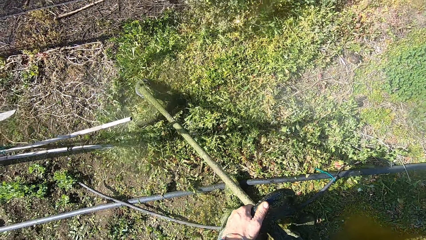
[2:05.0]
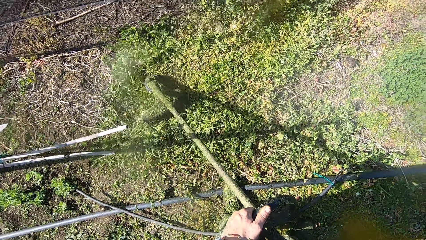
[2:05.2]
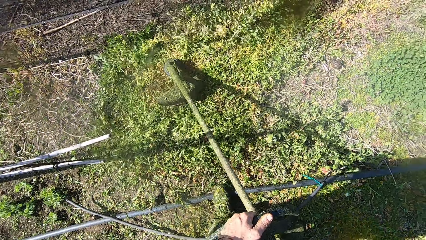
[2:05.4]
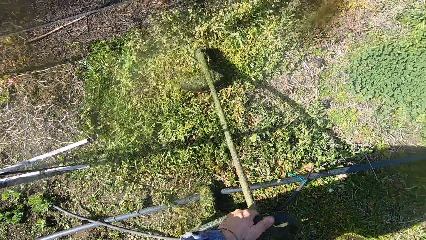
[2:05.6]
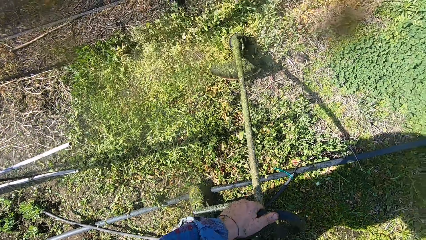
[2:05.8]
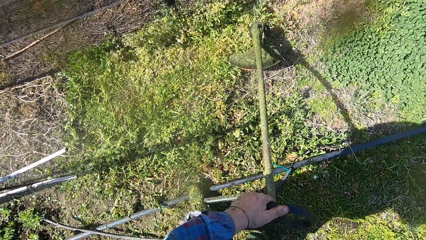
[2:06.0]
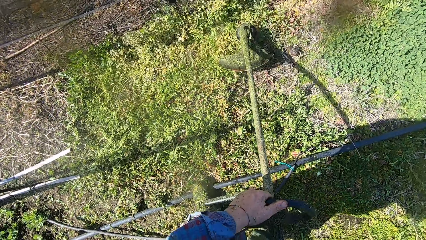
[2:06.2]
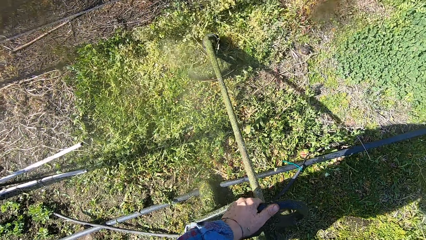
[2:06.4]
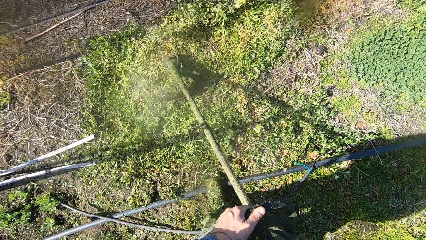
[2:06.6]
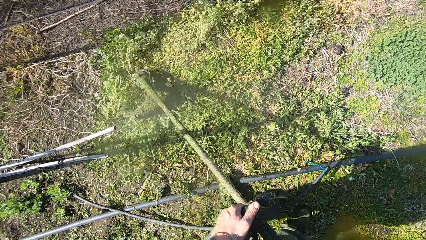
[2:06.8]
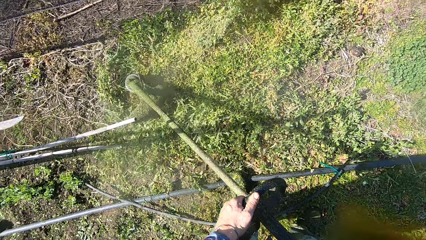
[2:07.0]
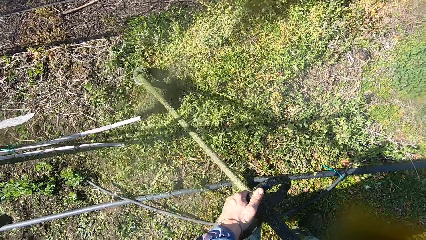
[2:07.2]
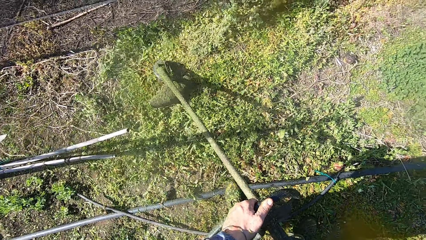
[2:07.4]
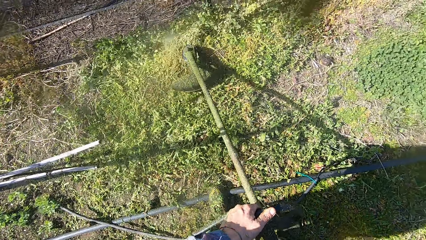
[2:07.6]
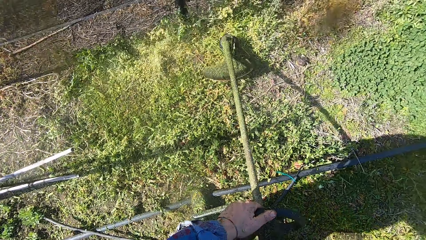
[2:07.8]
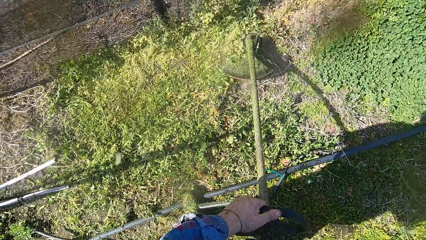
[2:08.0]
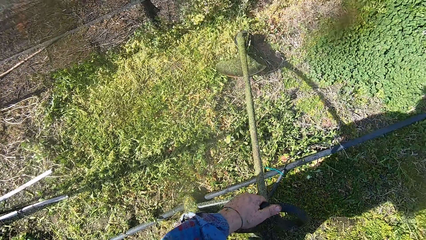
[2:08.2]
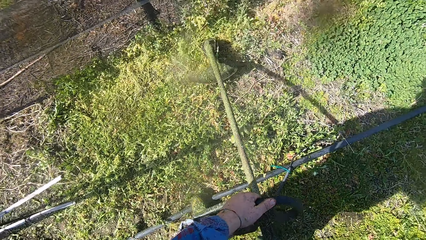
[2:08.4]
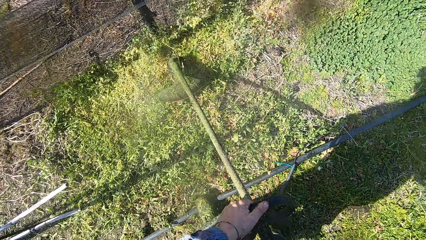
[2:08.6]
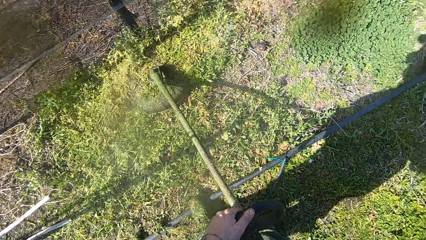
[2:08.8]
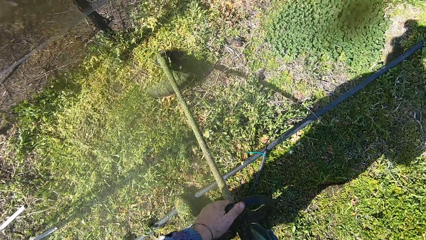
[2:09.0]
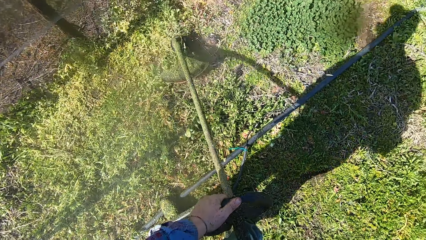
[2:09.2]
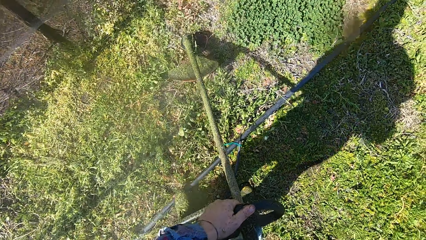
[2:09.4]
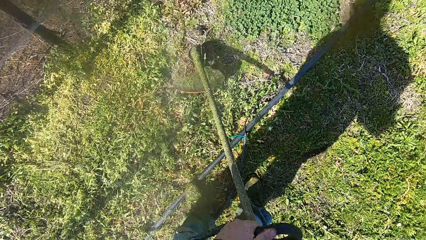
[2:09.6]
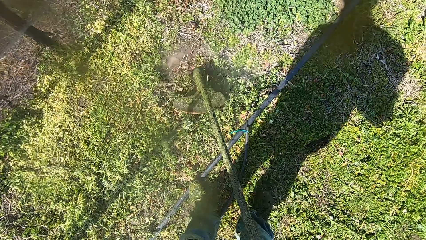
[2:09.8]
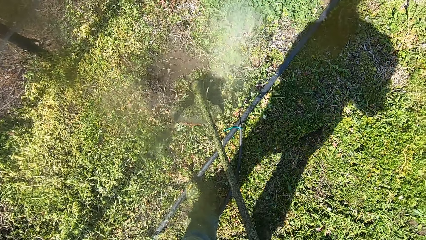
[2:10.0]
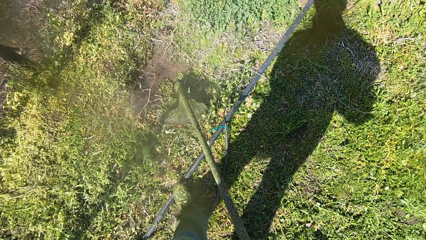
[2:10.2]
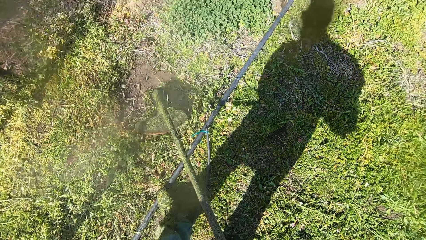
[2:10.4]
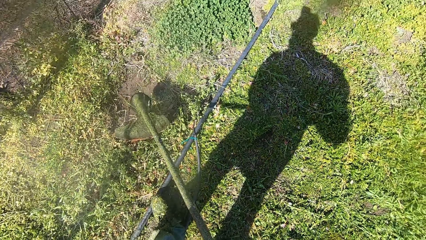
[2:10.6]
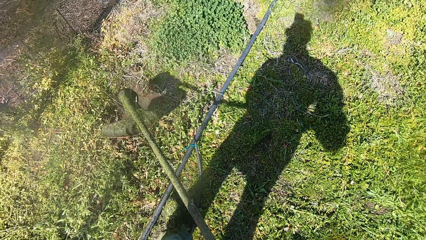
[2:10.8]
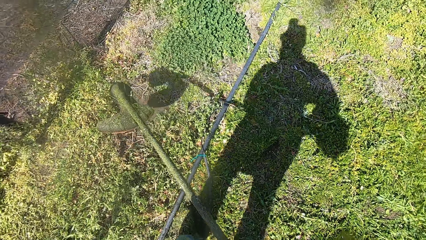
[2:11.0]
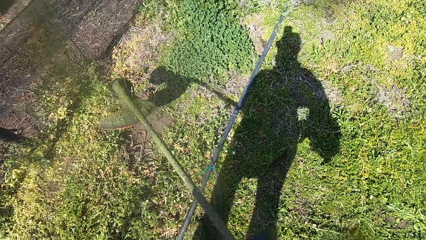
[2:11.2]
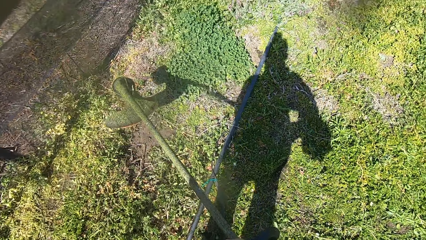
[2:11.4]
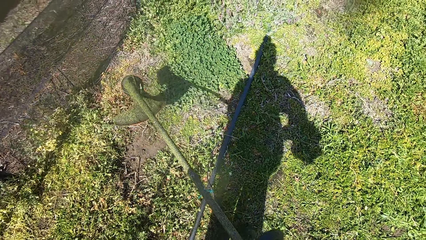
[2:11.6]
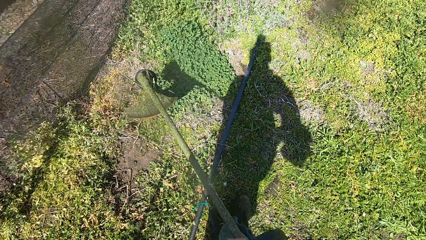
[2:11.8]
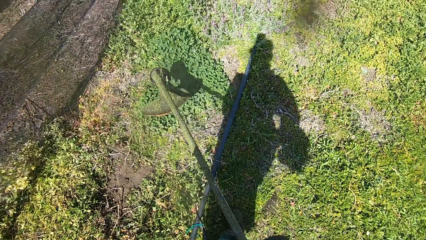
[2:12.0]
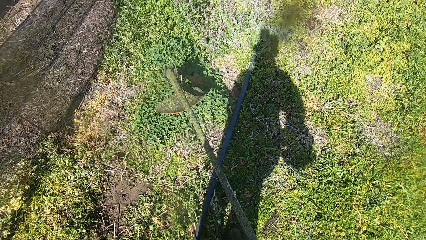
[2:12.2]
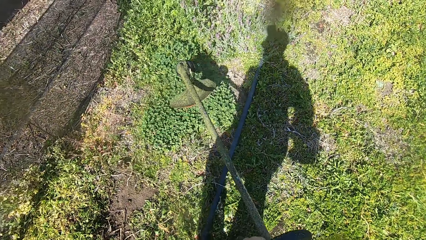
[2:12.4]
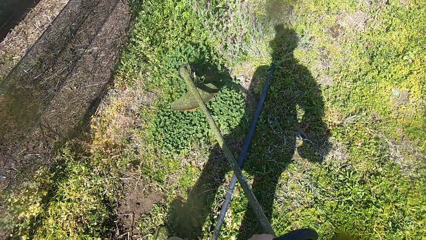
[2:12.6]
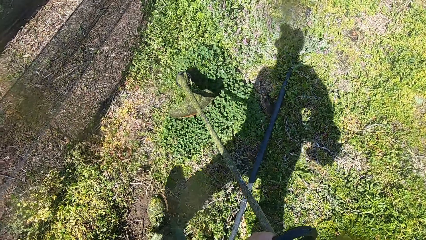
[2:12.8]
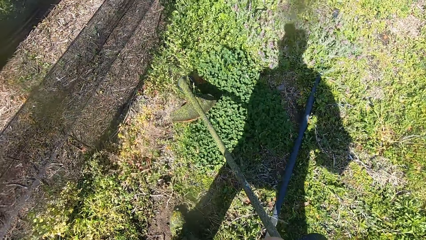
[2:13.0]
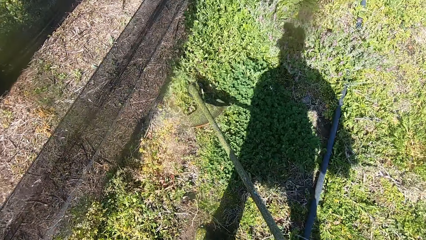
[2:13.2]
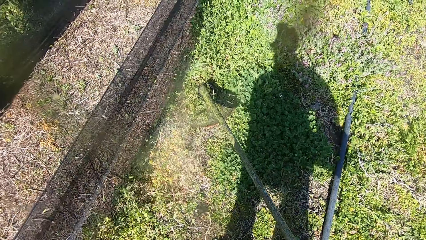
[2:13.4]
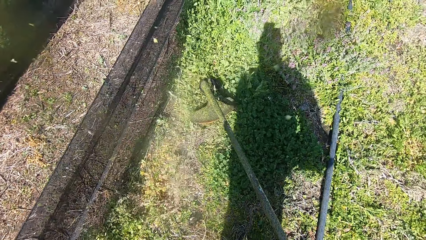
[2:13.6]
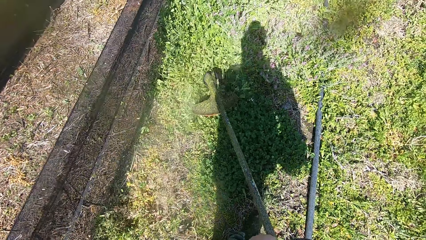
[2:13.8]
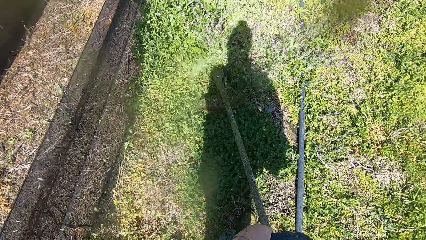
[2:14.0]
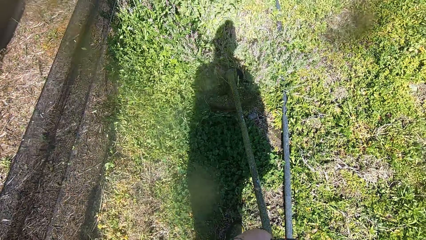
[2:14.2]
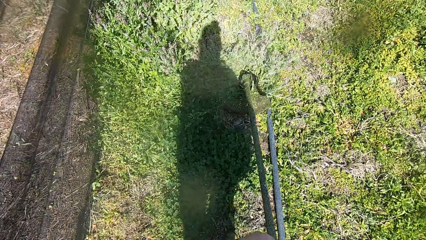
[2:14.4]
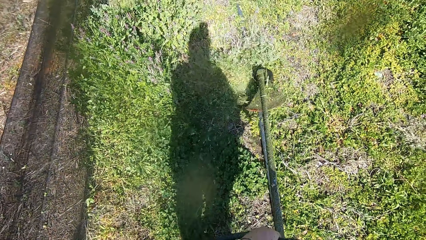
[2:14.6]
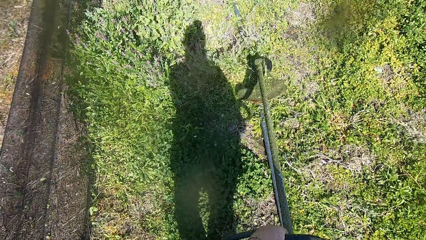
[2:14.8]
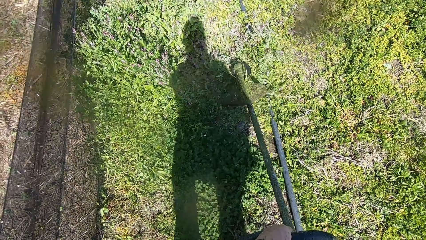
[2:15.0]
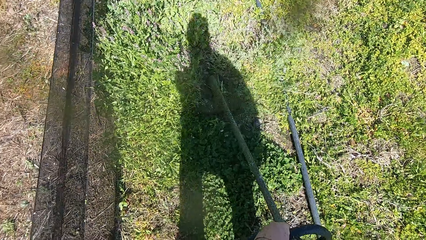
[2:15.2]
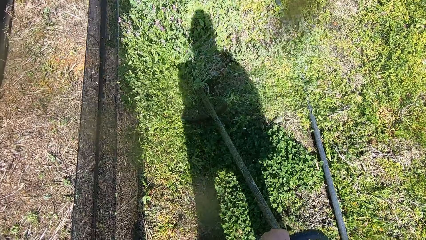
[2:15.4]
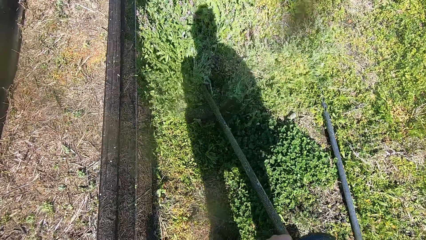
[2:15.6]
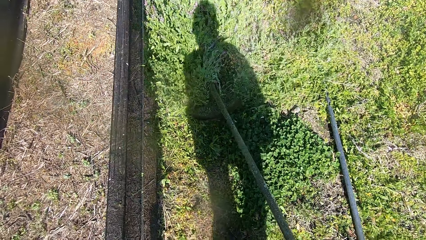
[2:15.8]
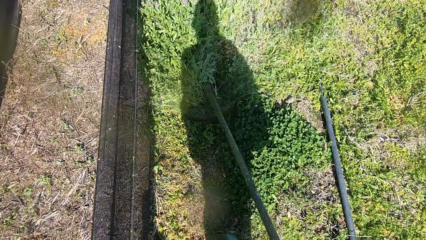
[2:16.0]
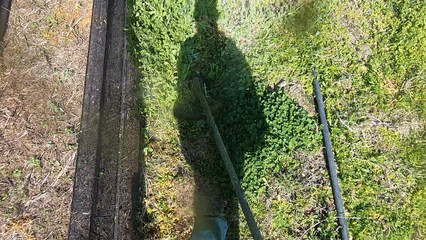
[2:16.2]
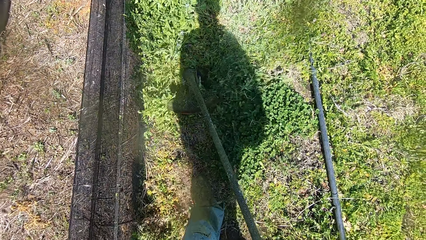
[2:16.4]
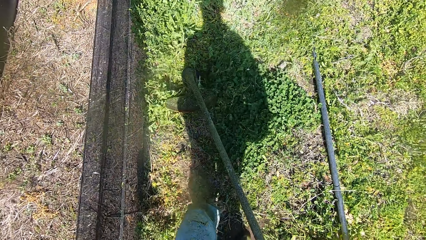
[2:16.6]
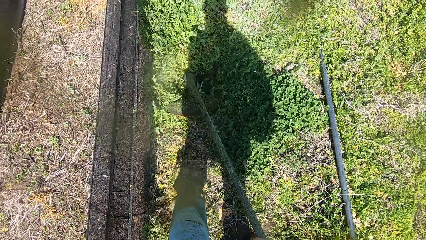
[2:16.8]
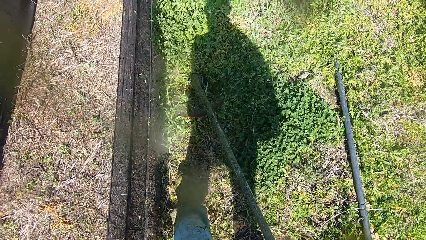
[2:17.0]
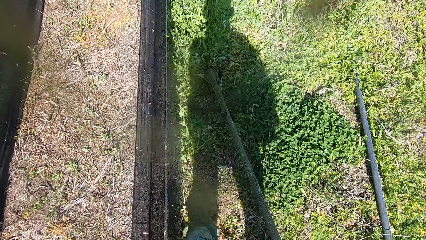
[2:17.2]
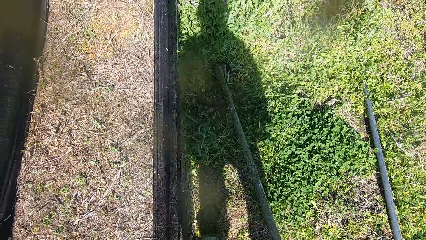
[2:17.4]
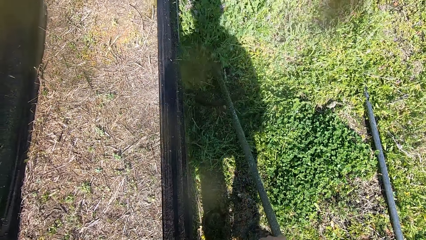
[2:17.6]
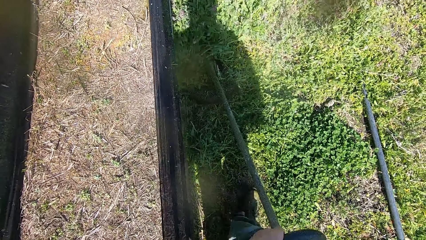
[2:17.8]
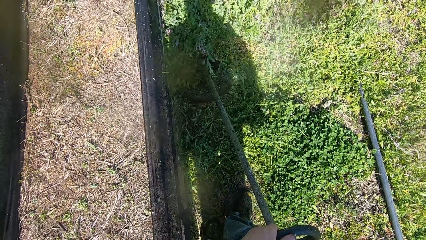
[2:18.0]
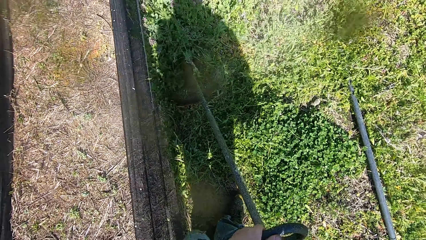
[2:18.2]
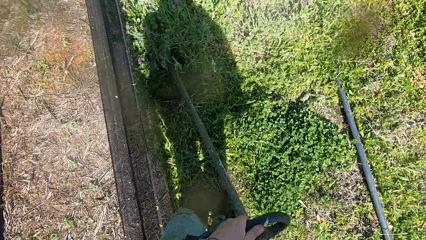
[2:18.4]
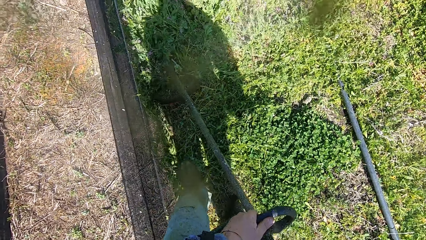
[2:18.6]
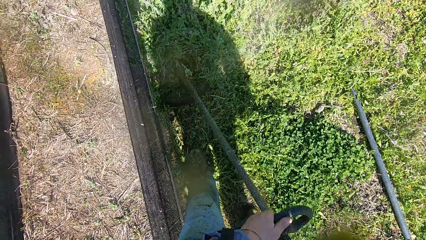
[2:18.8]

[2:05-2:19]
The camera wearer walks at the farm. They continue cutting the grasses with the string trimmer.

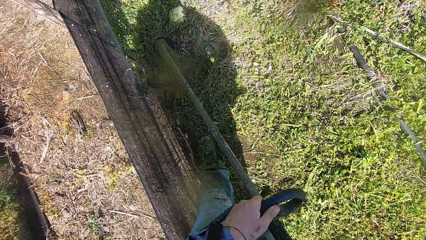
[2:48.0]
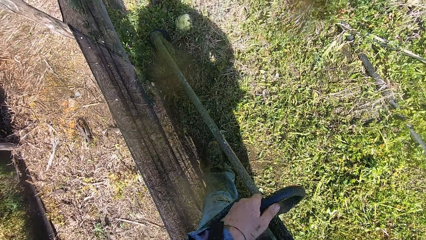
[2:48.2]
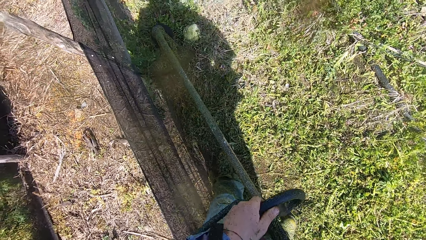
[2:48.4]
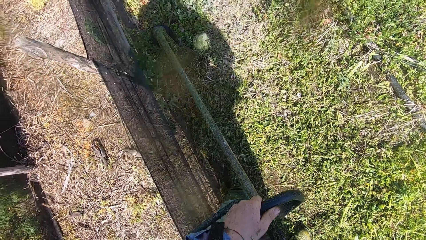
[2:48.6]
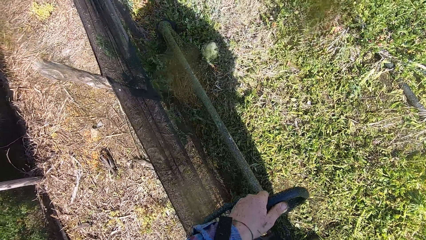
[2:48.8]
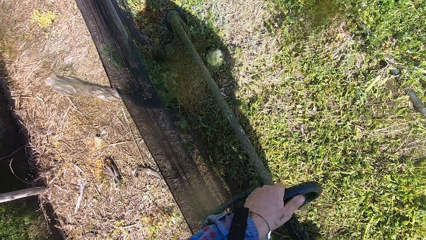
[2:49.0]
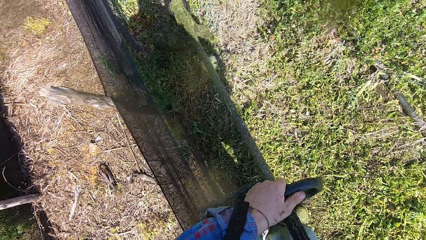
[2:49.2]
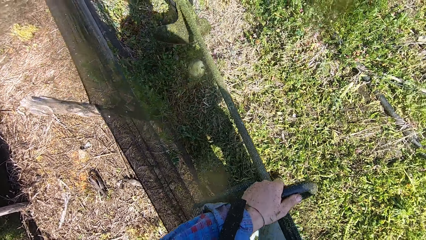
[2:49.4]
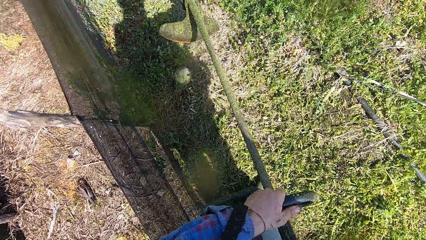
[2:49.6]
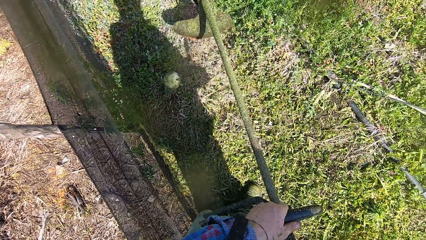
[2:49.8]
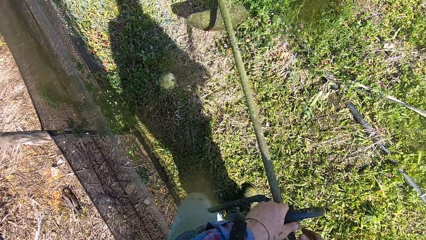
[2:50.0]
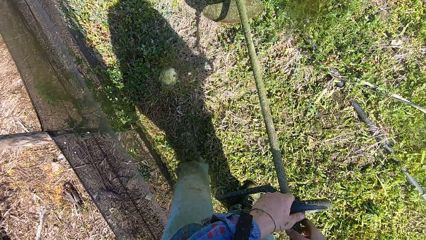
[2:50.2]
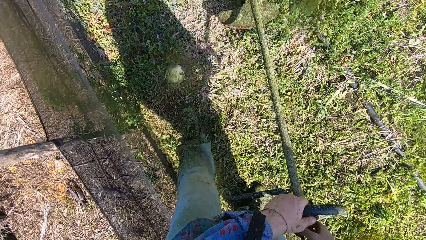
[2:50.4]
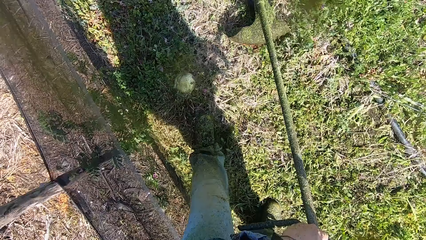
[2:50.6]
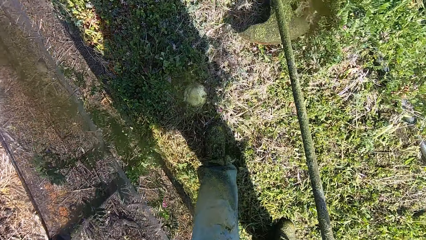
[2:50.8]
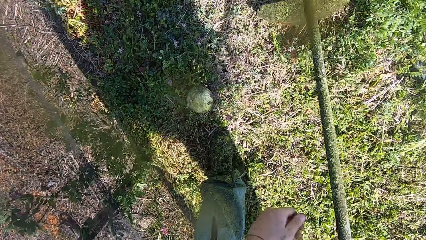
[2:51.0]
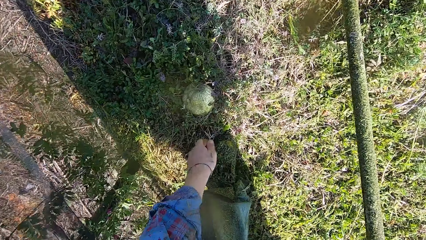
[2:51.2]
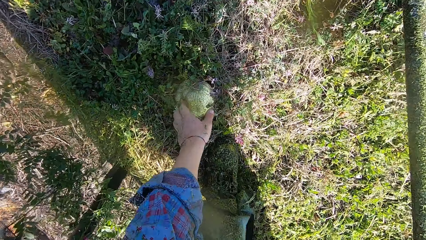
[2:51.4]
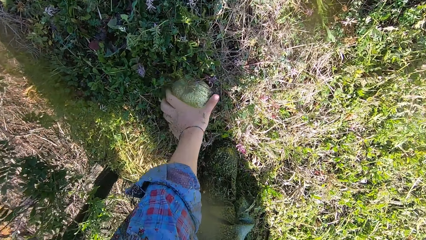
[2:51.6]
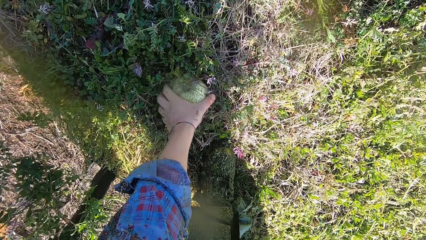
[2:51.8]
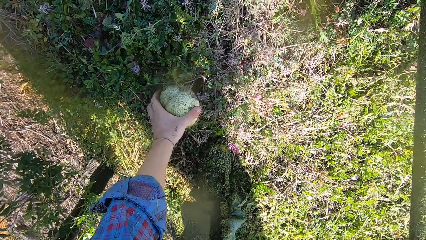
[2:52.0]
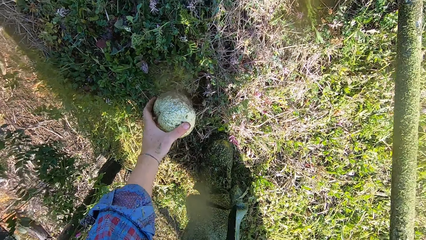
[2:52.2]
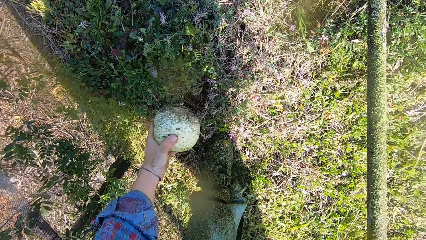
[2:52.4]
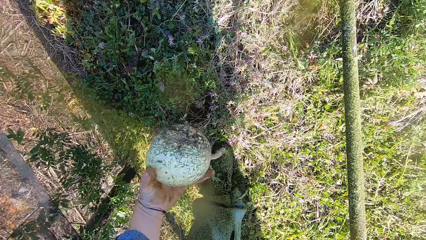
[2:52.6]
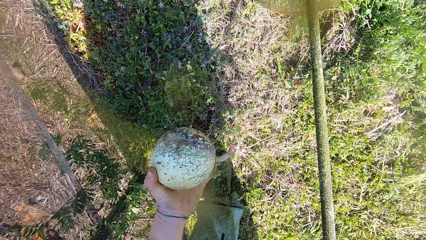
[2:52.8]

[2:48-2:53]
The camera wearer walks at the farm. They pick up a fruit, a pumpkin, from the grass.
